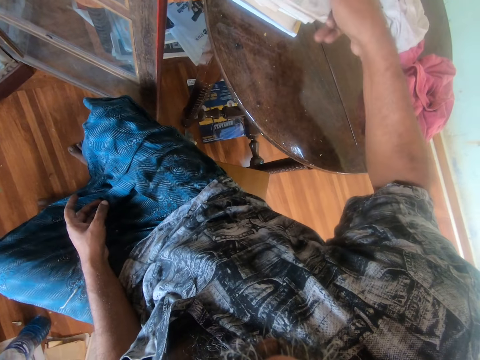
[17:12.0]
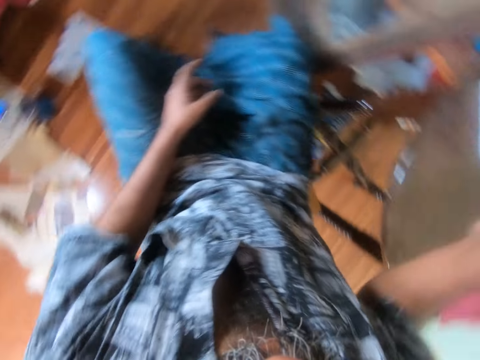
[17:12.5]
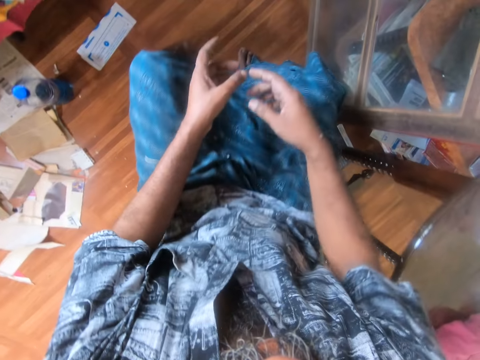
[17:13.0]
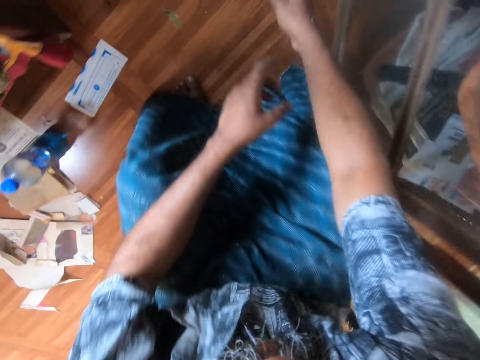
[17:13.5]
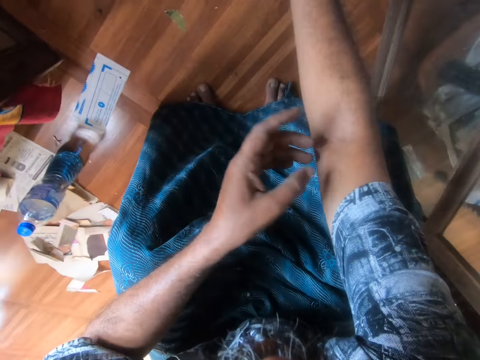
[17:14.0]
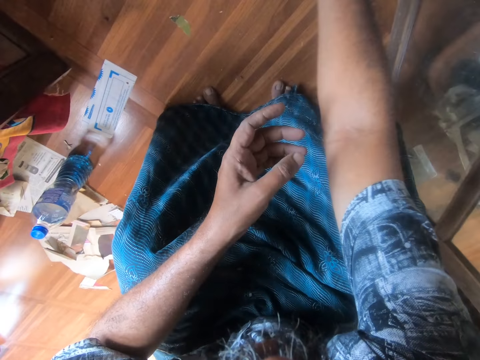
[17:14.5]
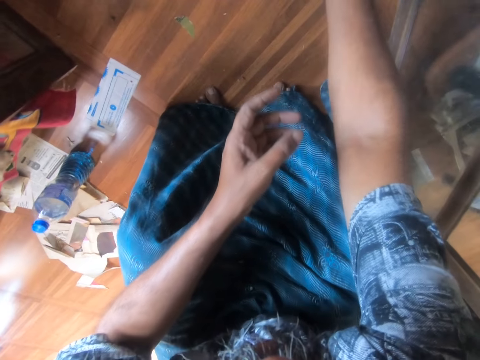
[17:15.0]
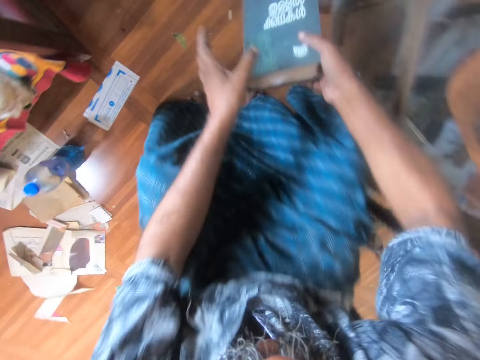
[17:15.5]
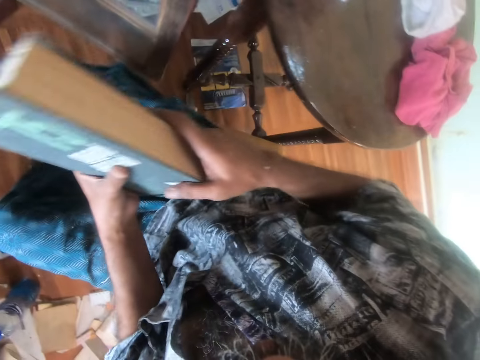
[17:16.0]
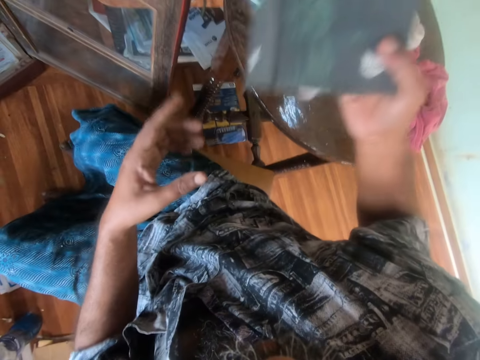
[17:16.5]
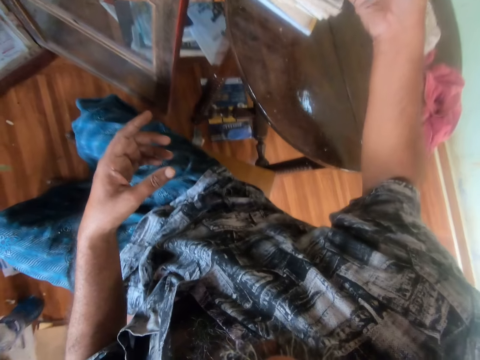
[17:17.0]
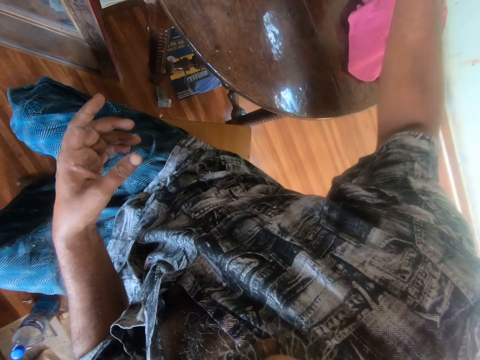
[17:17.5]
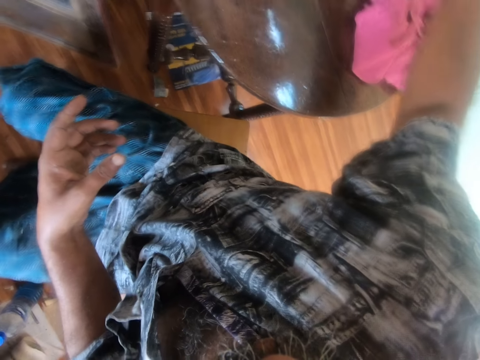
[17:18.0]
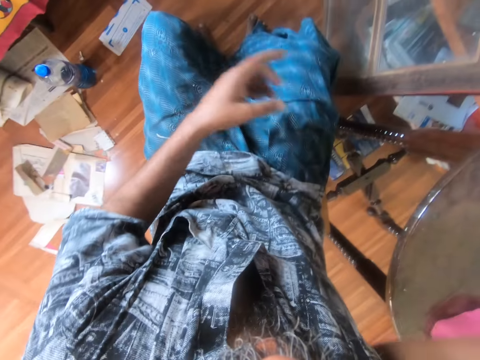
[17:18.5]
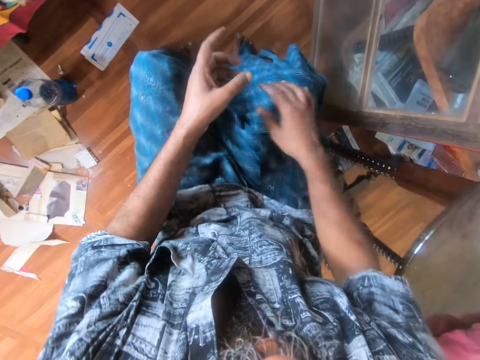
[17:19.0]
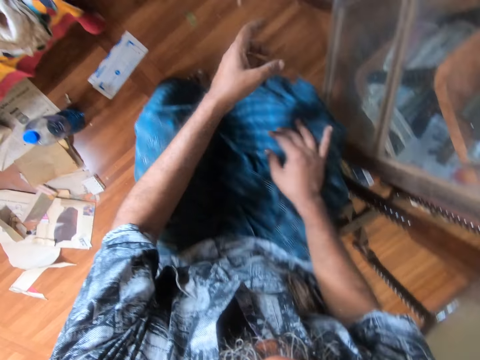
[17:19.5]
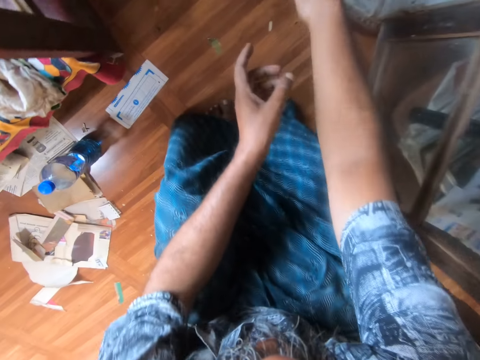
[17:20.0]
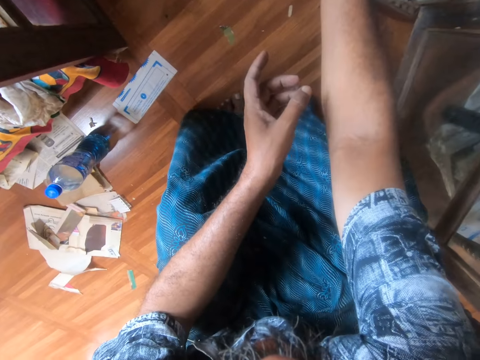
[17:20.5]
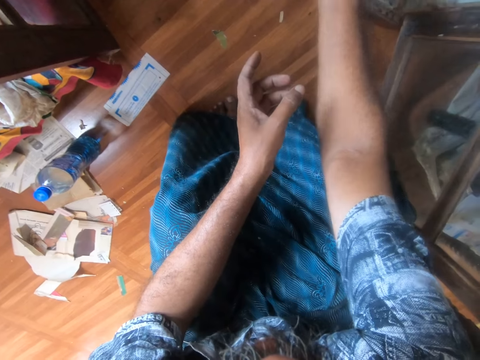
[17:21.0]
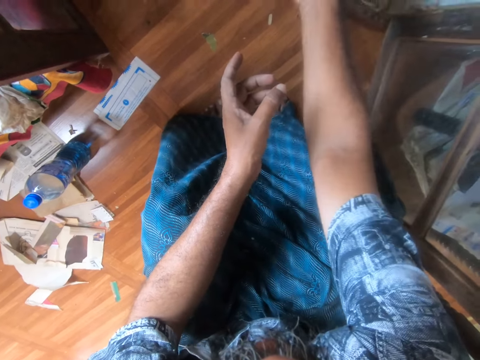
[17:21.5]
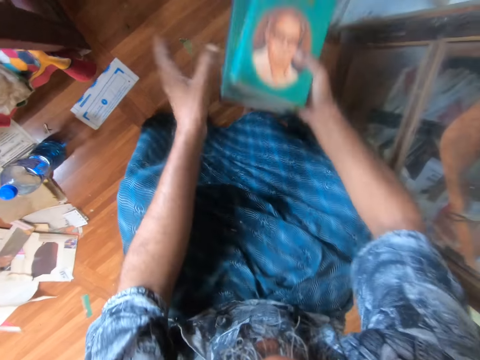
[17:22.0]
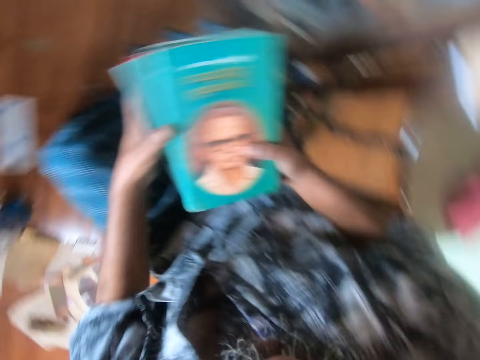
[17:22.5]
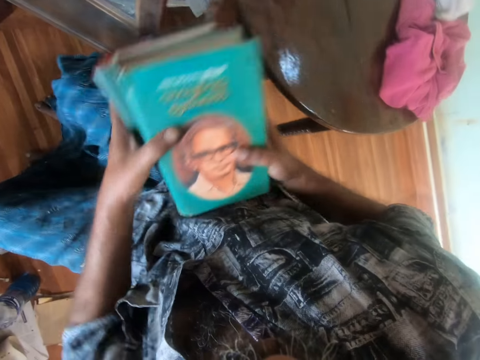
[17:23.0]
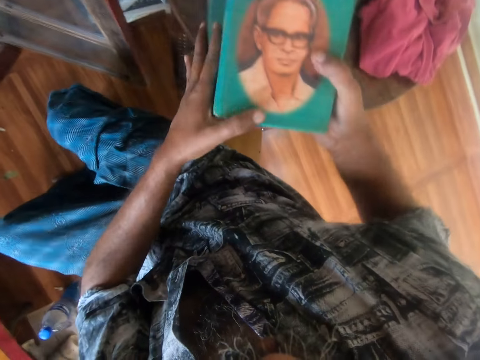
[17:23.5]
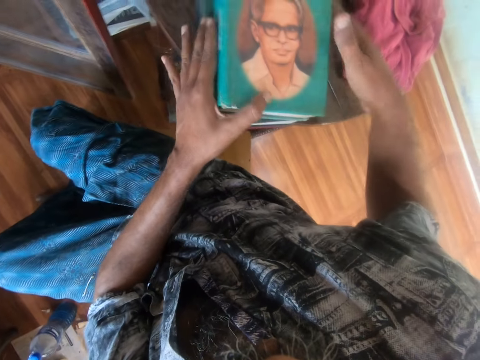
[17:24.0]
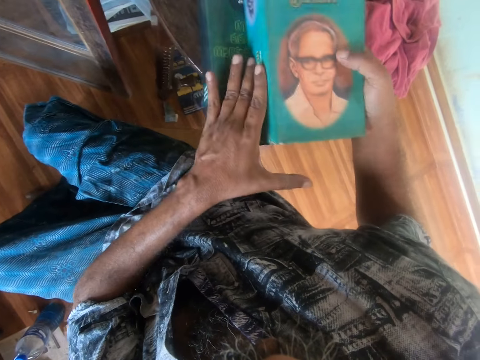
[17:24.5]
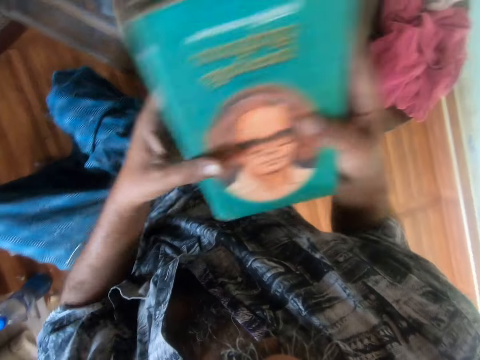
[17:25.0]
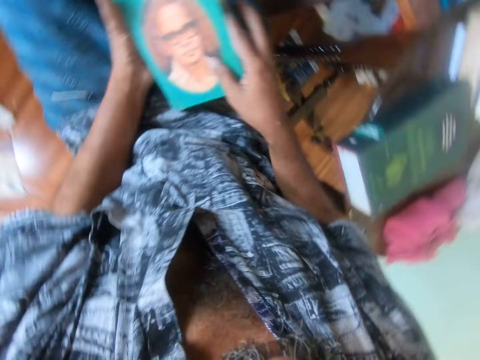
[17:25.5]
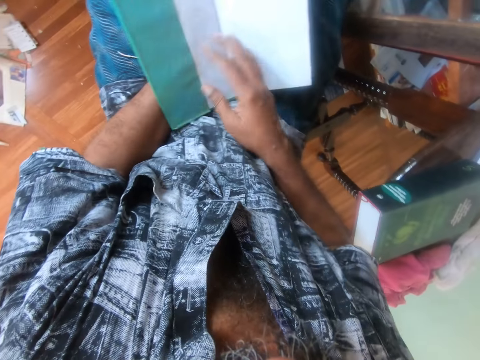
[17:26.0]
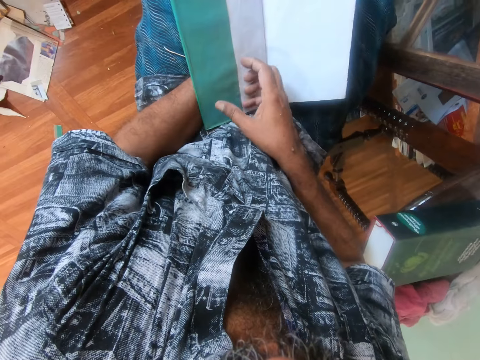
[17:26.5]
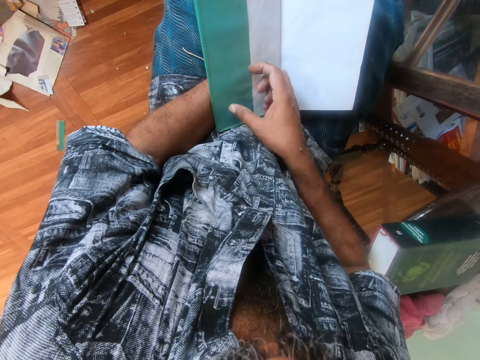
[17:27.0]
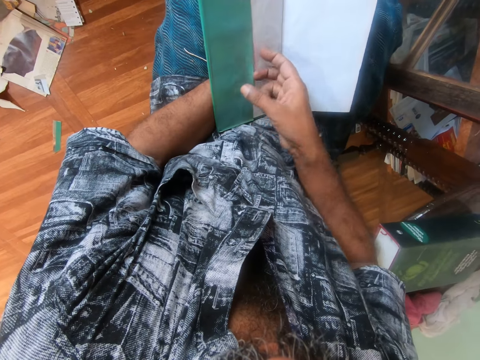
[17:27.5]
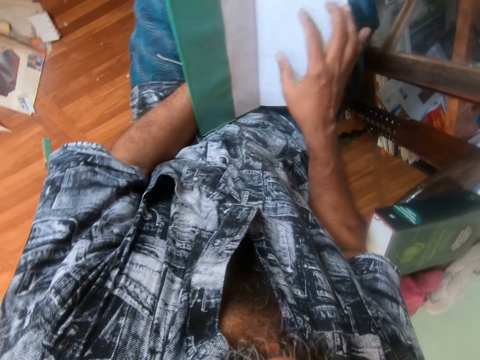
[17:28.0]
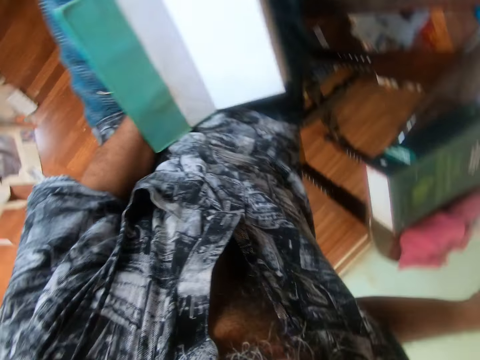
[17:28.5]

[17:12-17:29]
The camera wearer looks around a room. They pick a book from the shelf and put the book on a table. They look around the room. They pick books from the shelf and put the books on the table. They pick up books. They turn pages of a book.

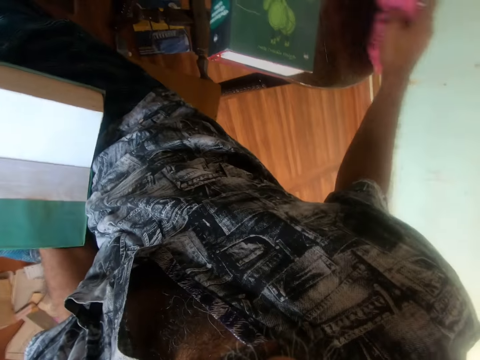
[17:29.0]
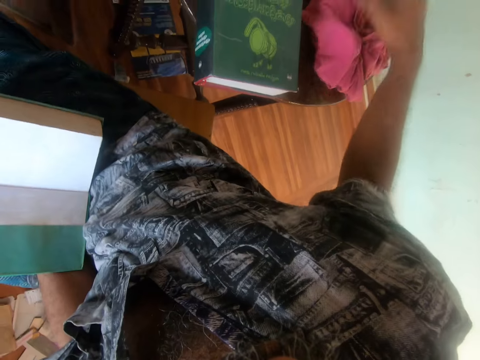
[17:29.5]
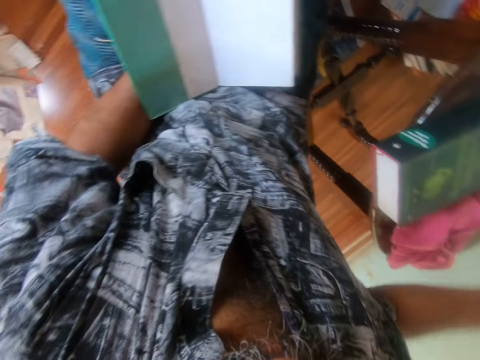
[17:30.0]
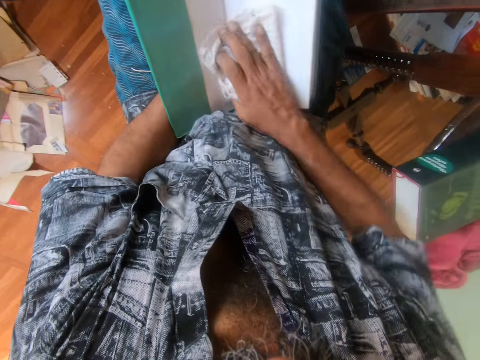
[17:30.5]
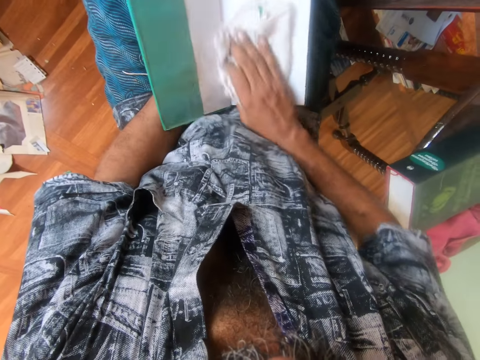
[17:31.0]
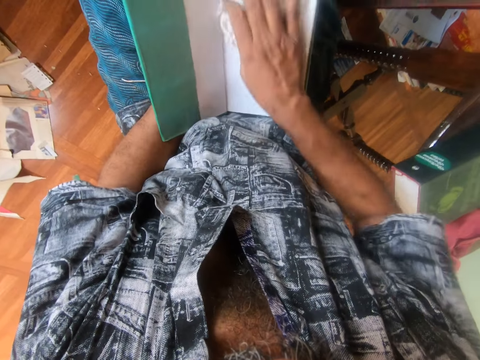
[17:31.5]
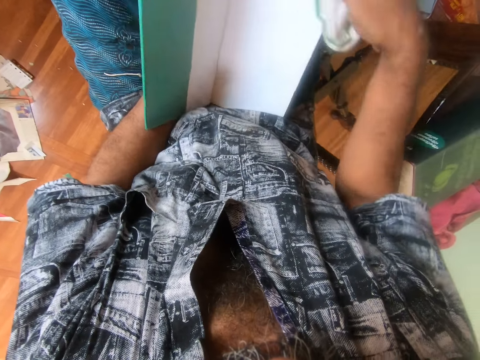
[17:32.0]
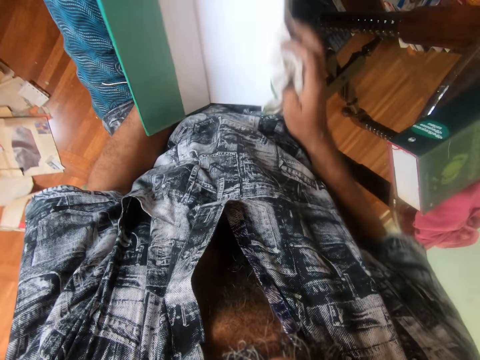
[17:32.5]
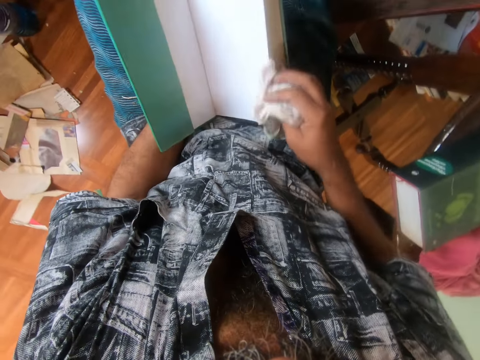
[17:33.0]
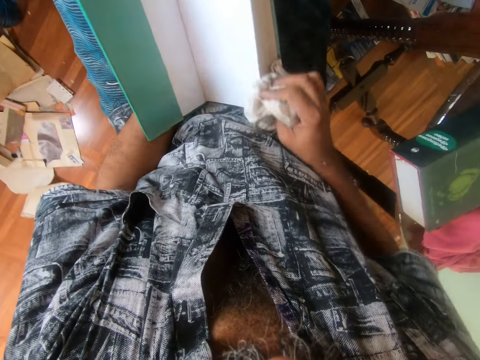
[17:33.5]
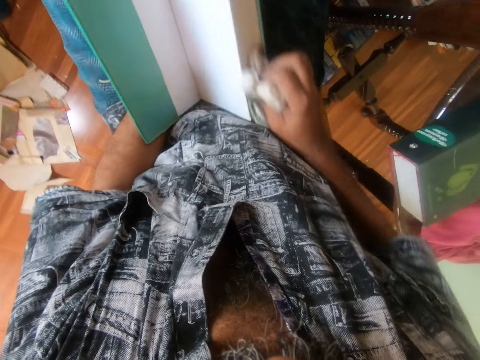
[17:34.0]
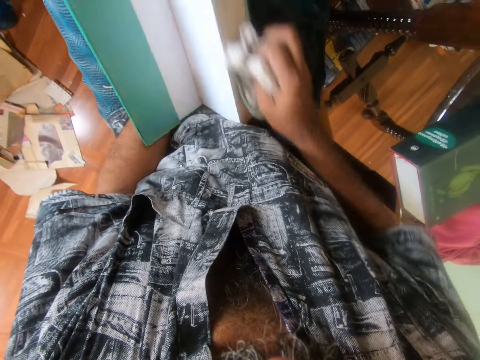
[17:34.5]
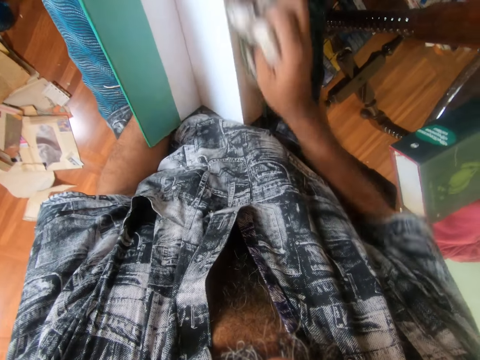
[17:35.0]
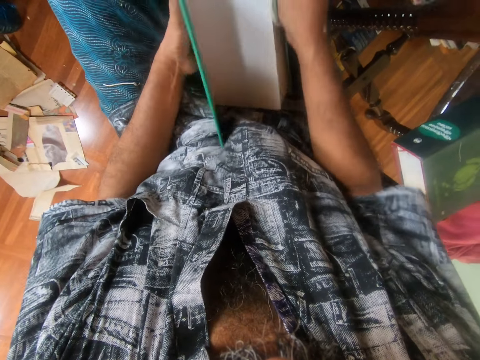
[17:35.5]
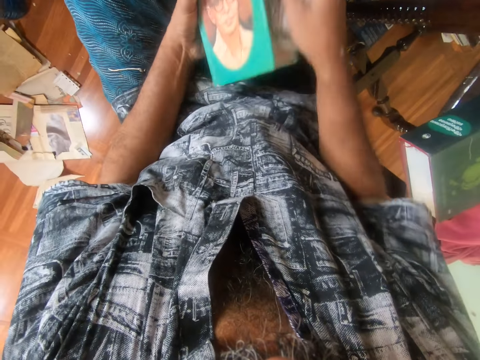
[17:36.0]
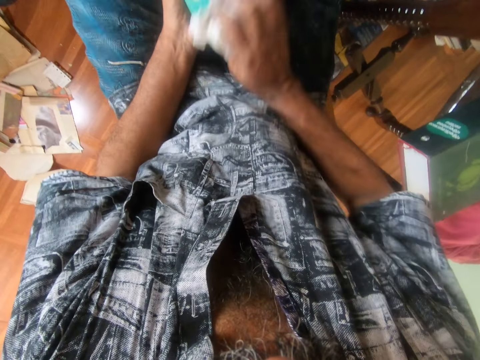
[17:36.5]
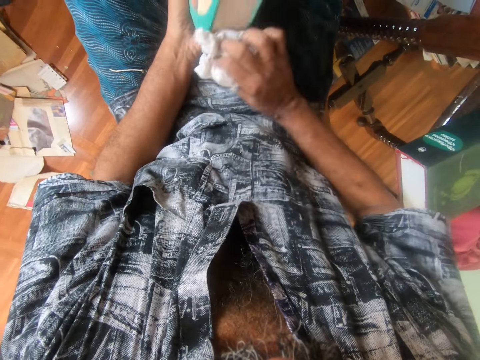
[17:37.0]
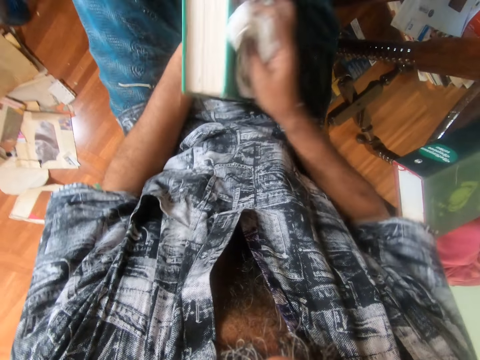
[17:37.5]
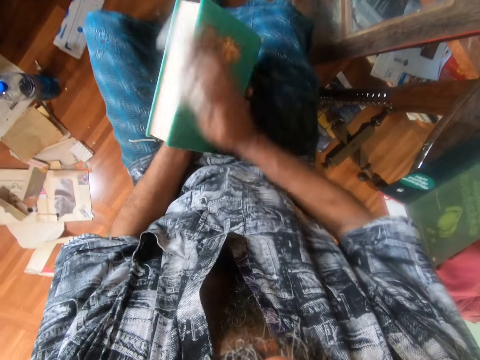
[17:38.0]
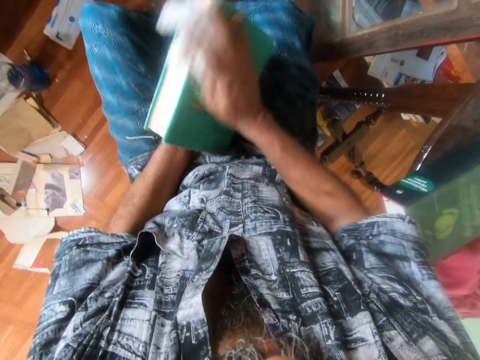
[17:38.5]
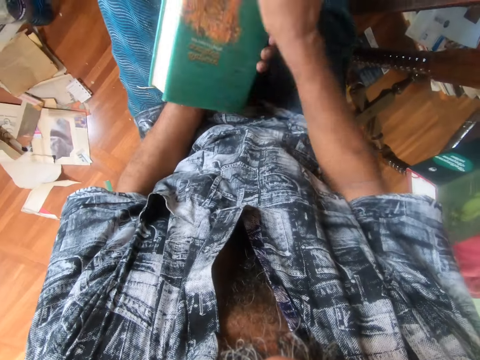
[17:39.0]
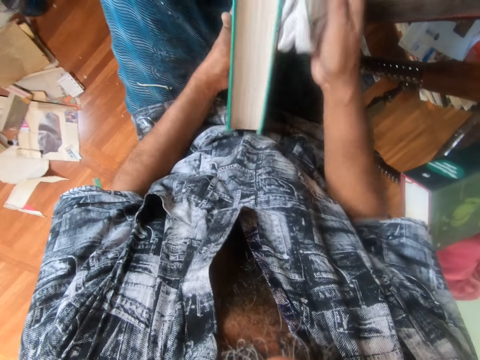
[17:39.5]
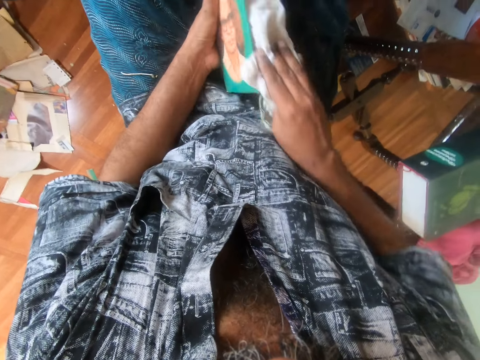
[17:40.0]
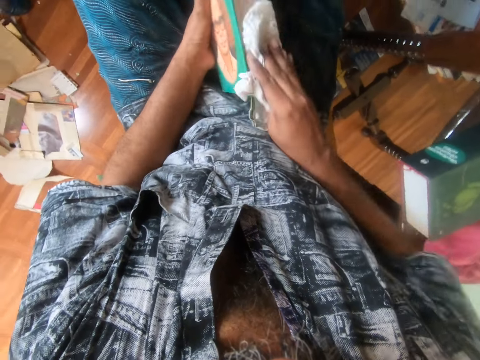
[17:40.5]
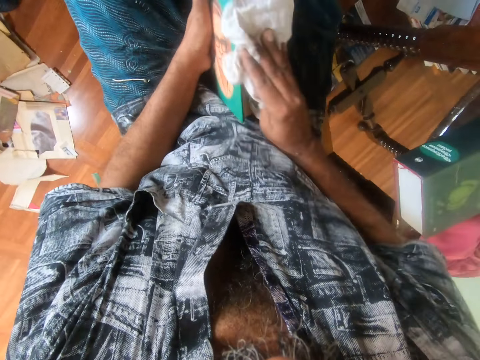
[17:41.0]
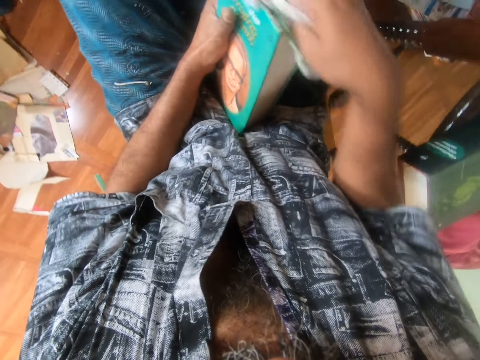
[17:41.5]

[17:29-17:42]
The camera wearer picks a piece of cloth. He wipes a book with the piece of cloth. He adjusts the book on his lap. He wipes the book with the piece of cloth.
